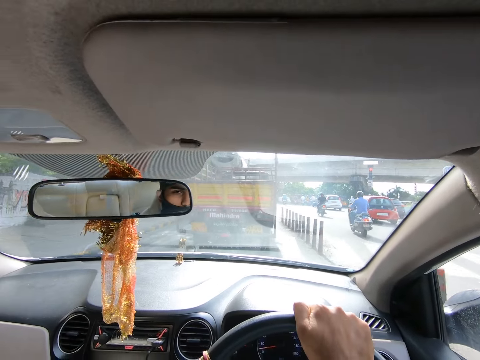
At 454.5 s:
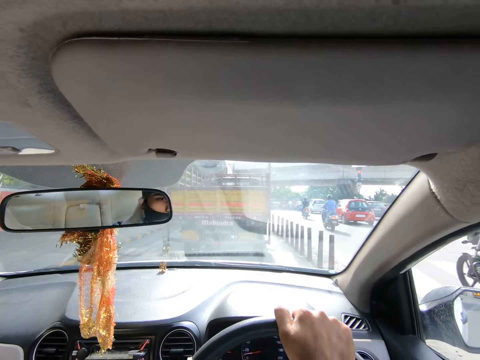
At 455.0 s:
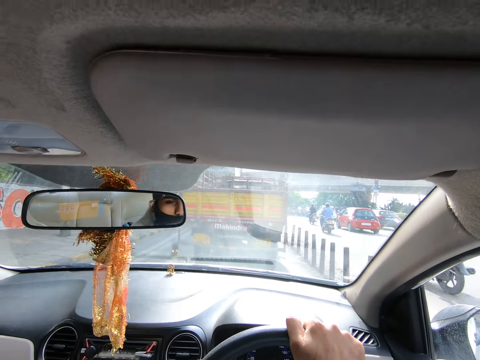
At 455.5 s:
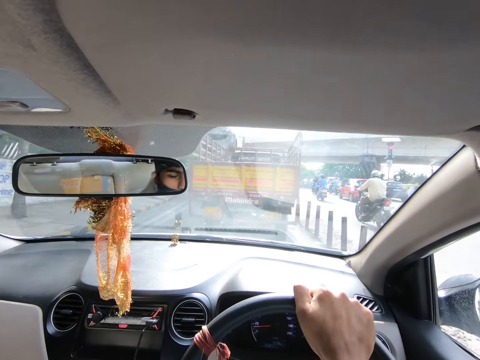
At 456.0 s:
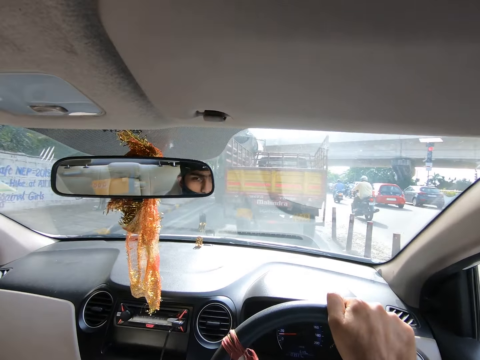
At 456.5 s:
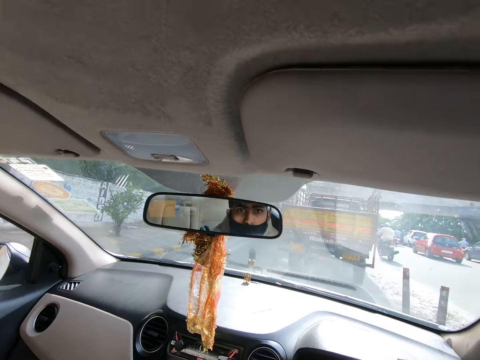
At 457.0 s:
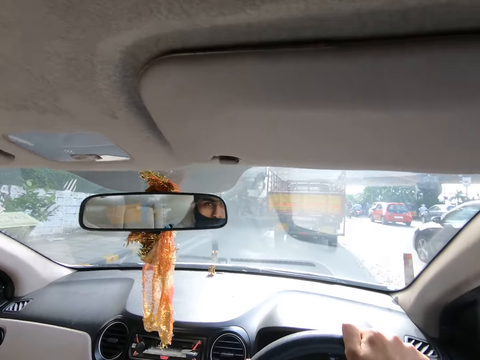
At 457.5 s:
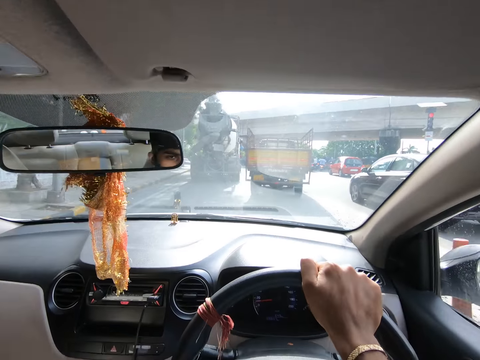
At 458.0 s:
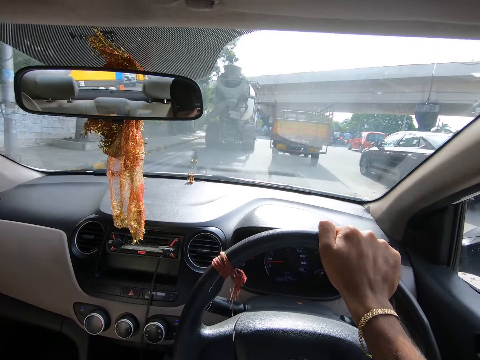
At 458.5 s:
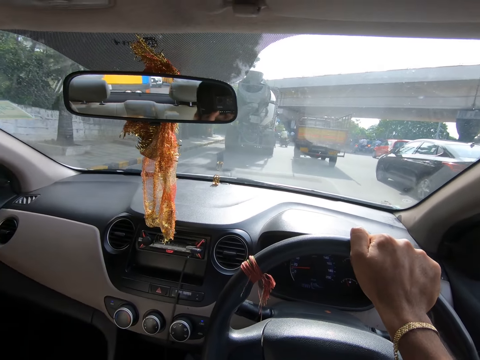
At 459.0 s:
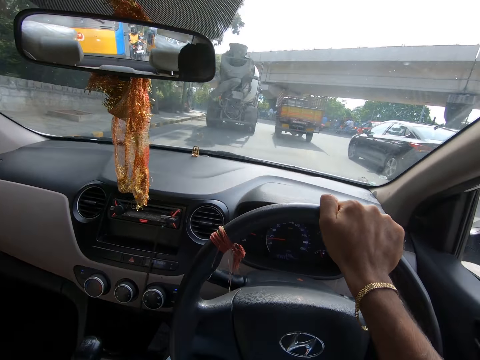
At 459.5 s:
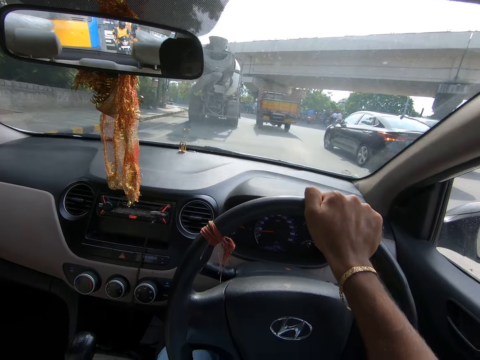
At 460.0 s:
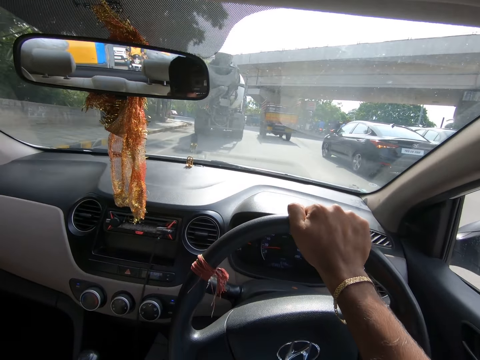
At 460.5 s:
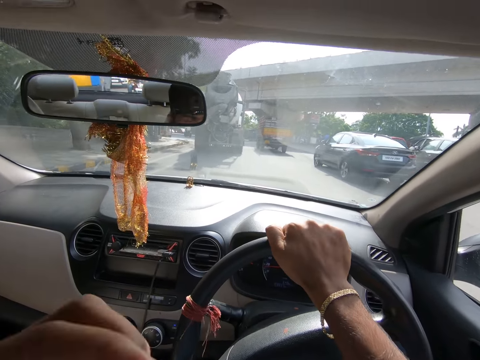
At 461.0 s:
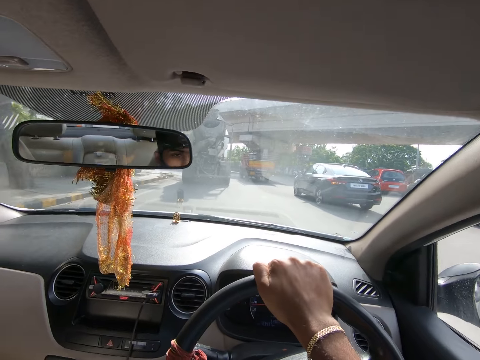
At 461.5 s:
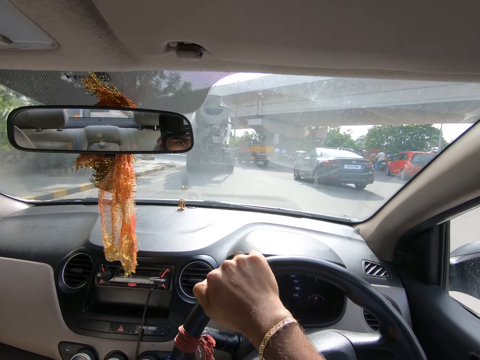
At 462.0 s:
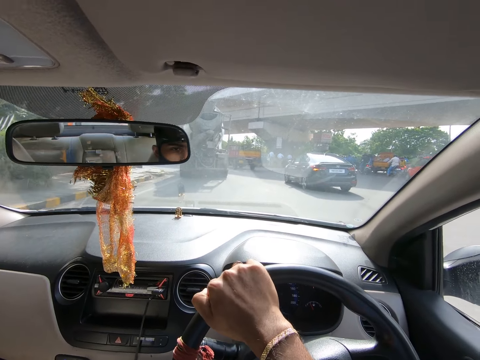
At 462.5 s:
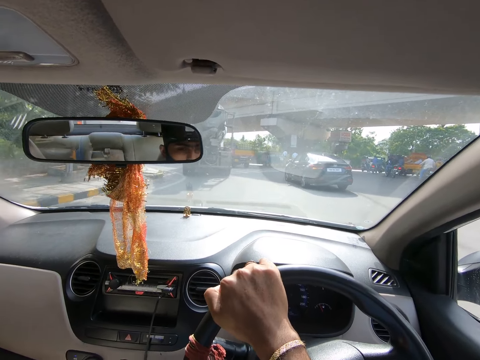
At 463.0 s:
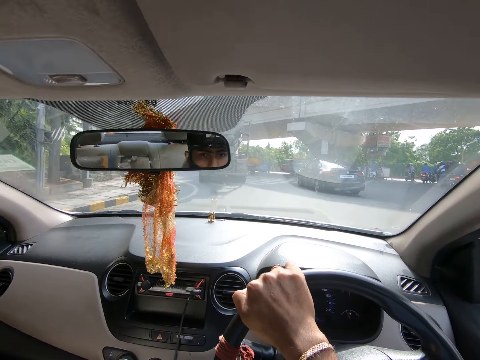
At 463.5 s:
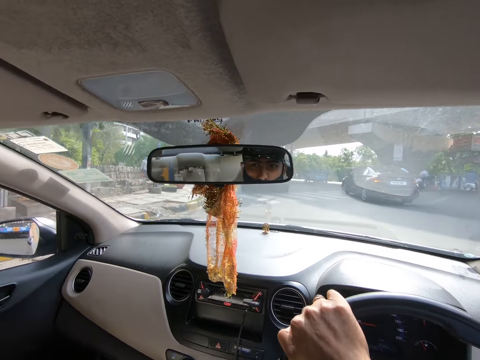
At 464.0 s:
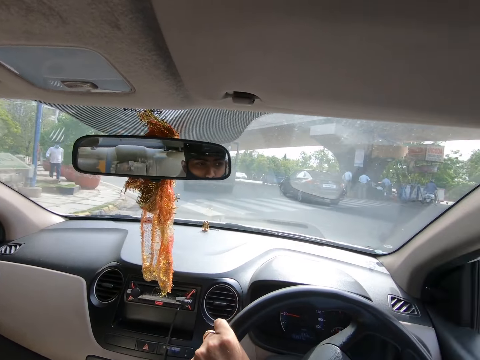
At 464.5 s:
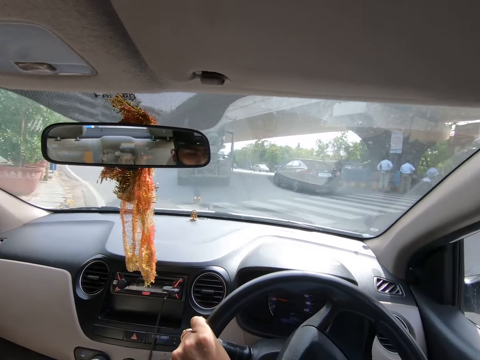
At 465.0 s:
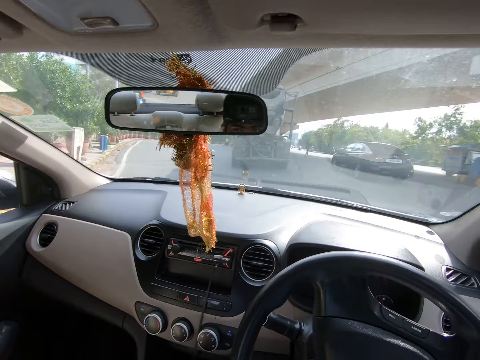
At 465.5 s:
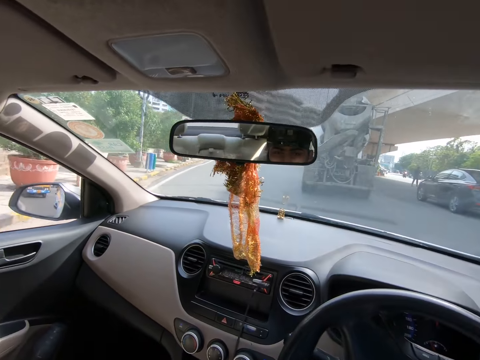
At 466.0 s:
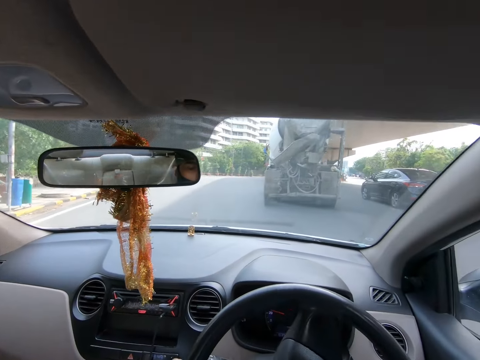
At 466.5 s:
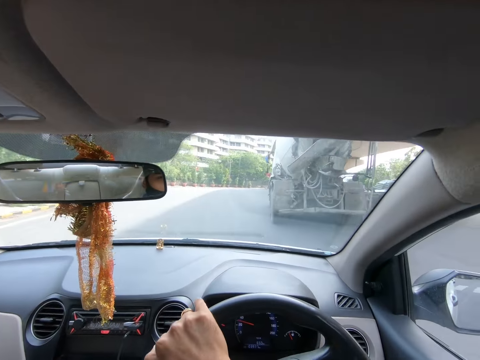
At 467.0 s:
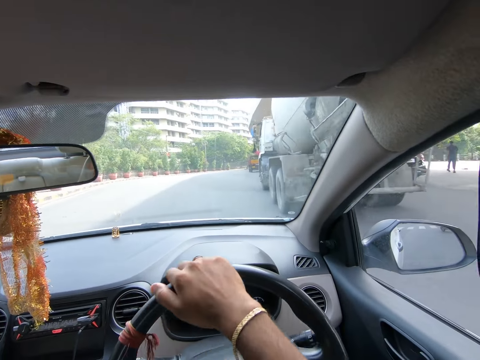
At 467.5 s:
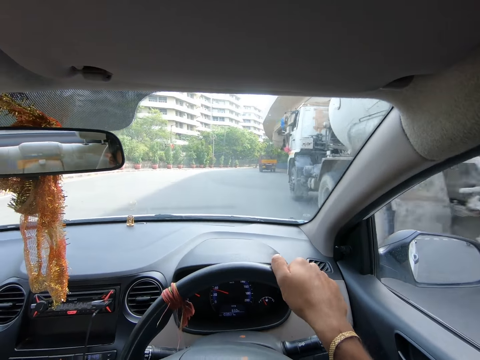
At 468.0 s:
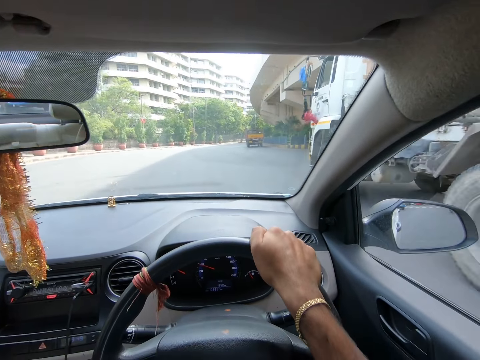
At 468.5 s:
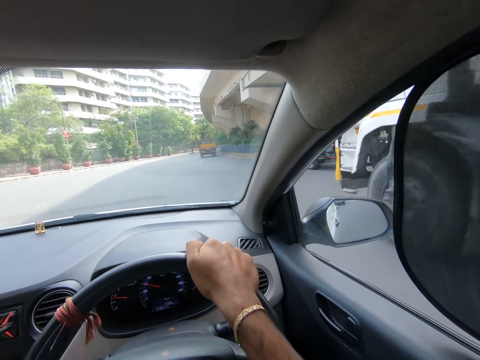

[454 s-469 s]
The camera wearer turns the steering wheel.

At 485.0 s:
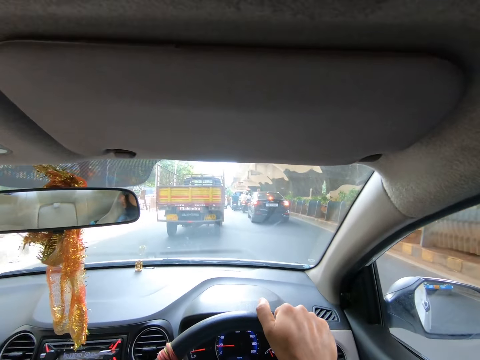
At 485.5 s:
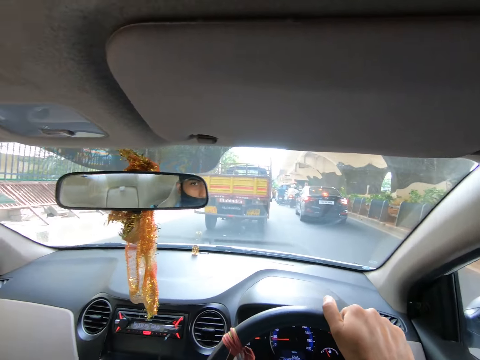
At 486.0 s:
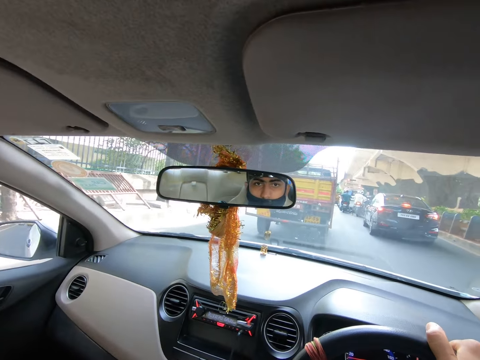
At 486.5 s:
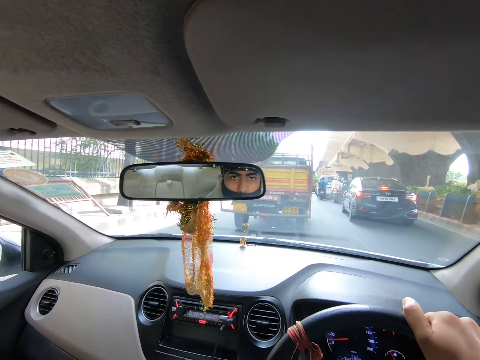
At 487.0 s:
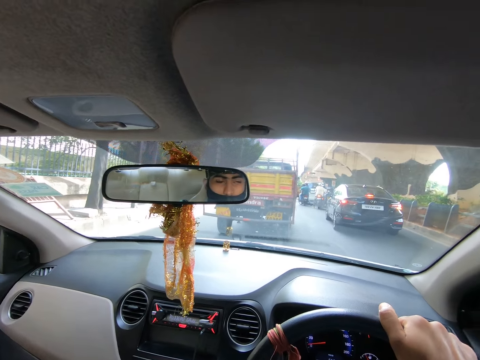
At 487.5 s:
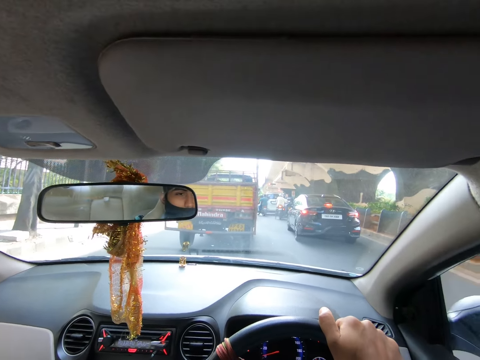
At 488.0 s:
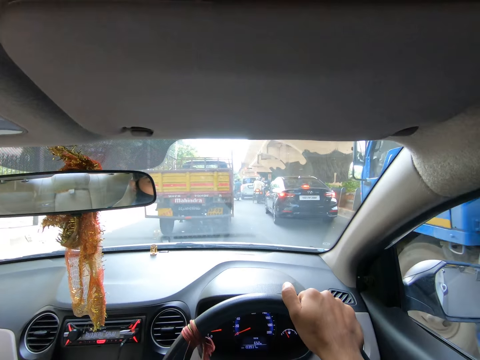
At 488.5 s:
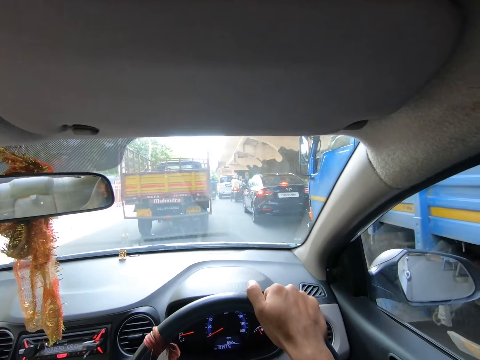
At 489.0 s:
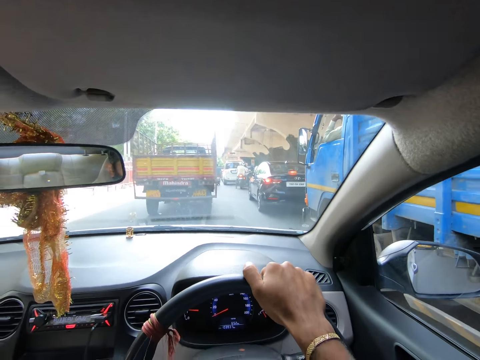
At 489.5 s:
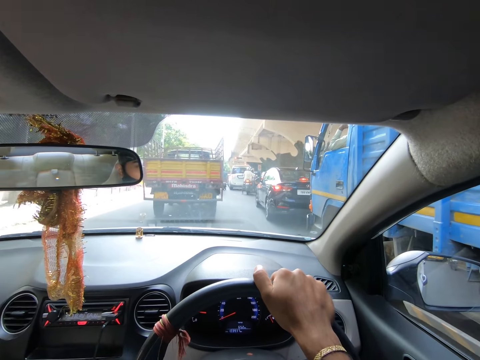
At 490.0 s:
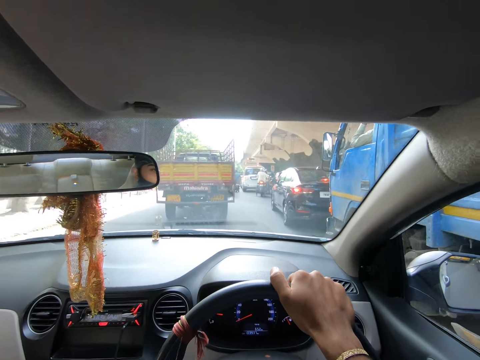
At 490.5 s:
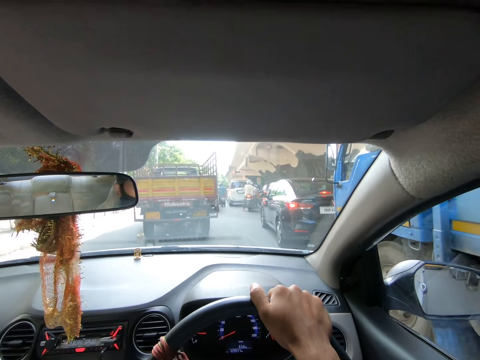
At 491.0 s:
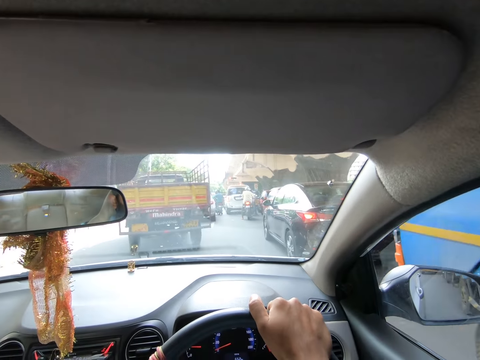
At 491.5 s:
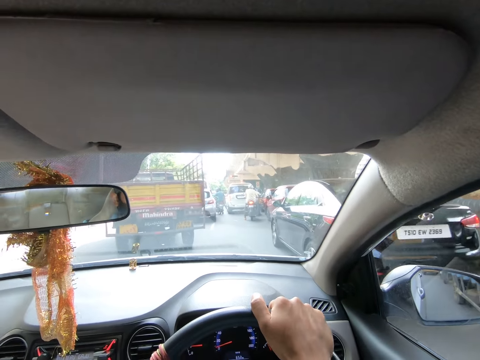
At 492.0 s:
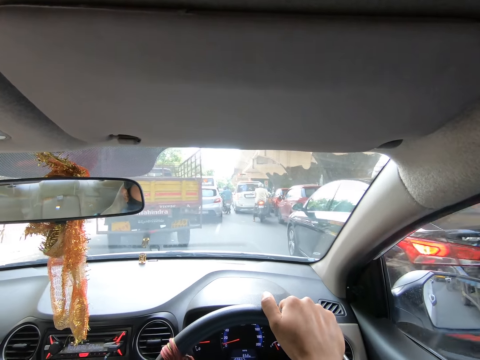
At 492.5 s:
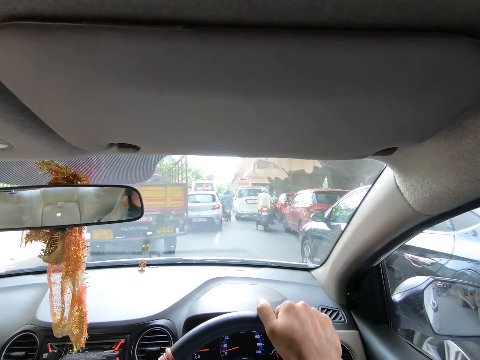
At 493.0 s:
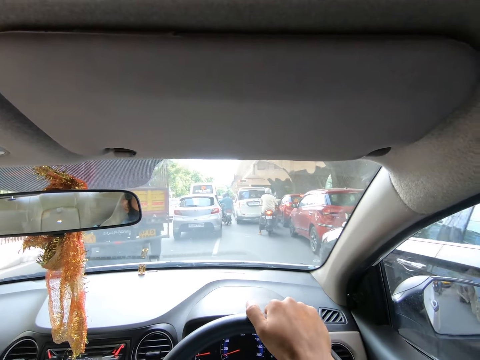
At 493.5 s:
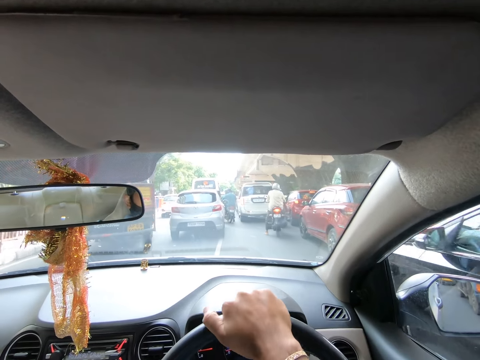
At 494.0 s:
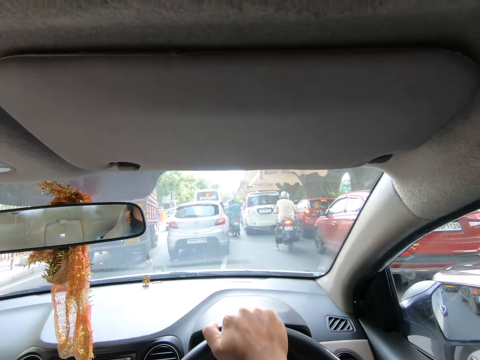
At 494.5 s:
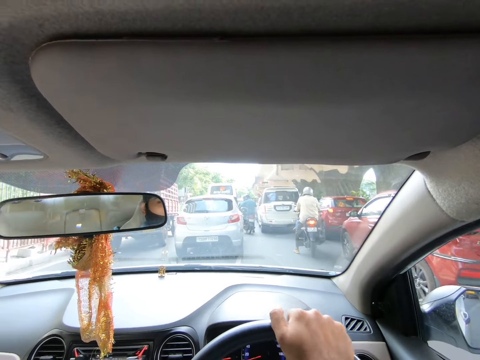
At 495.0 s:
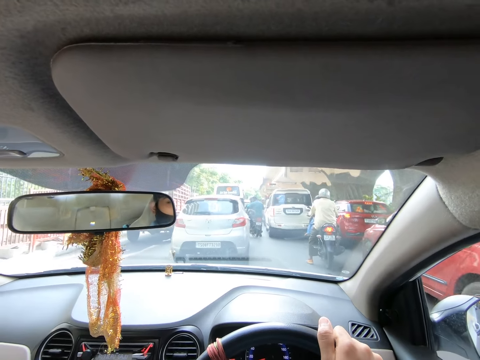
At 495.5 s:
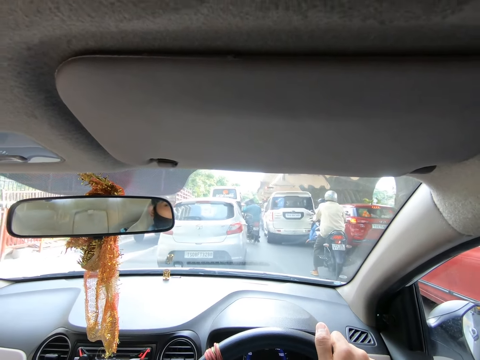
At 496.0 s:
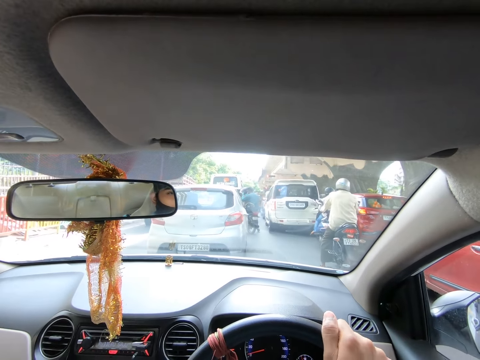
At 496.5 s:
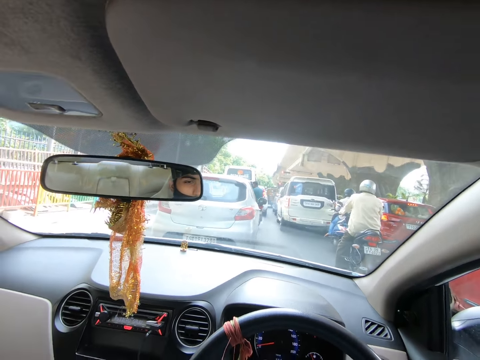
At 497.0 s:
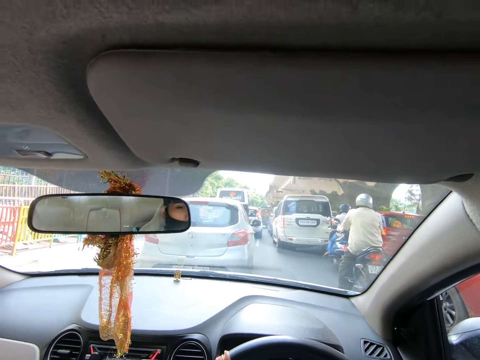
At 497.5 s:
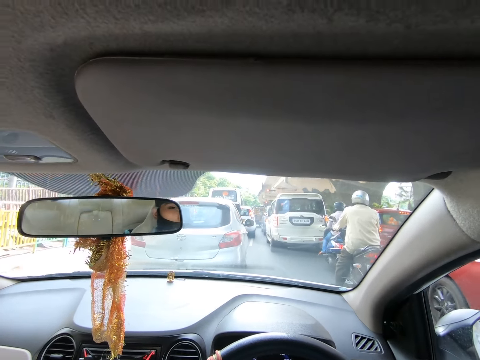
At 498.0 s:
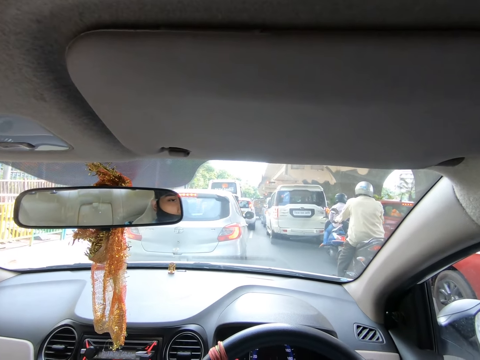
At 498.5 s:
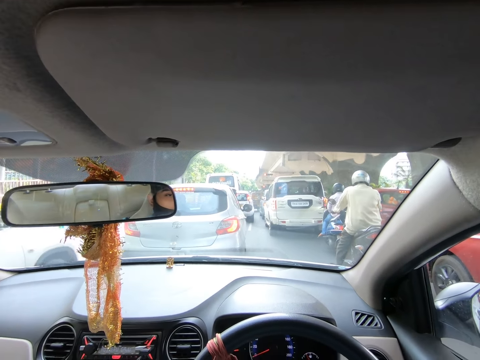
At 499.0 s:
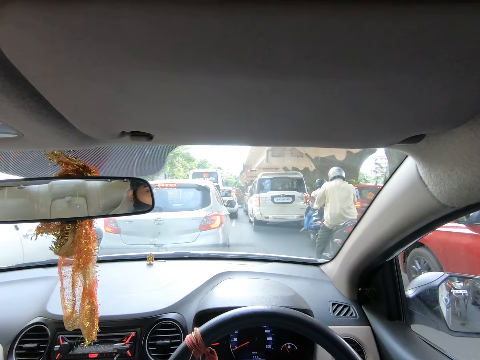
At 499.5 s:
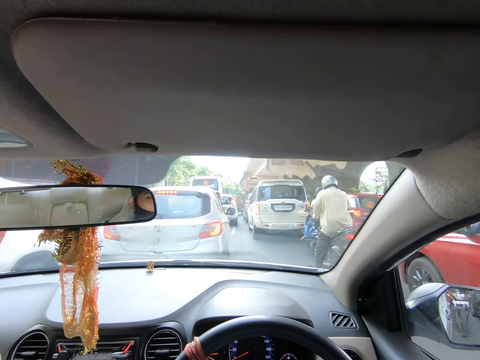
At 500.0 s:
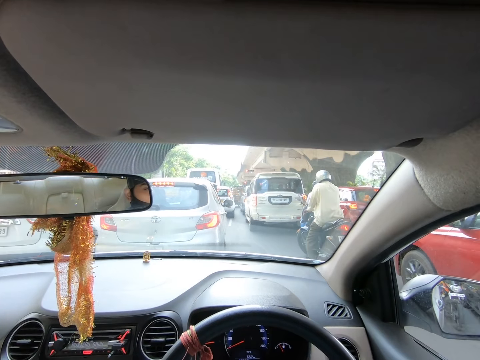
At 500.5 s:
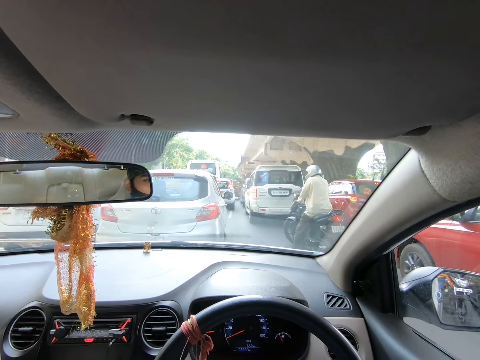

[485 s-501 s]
The camera wearer stops driving. They drive the car. They stop the car at a traffic point.
